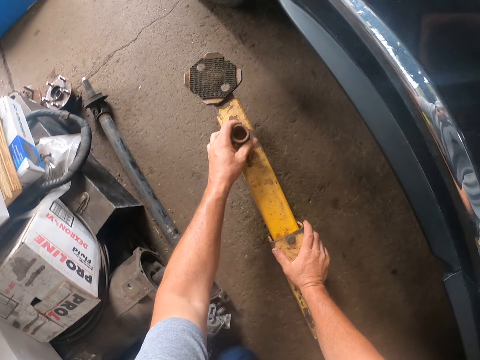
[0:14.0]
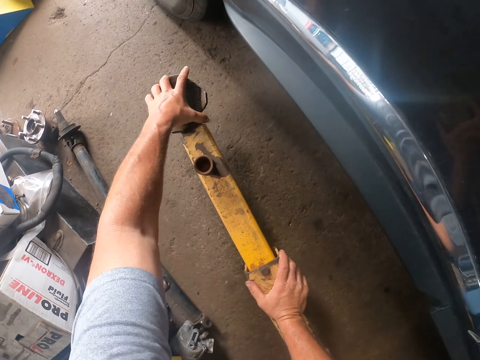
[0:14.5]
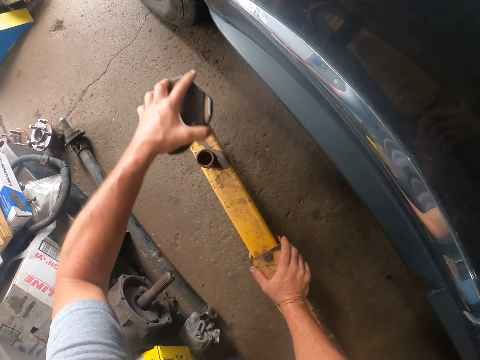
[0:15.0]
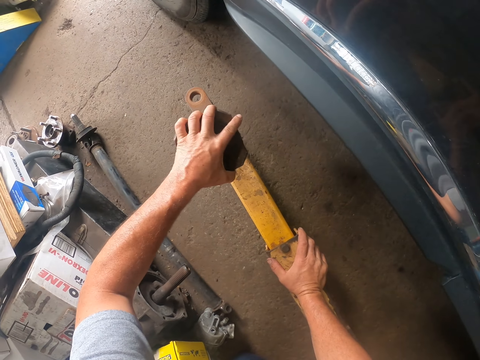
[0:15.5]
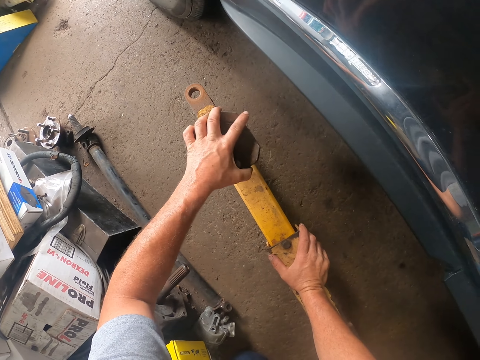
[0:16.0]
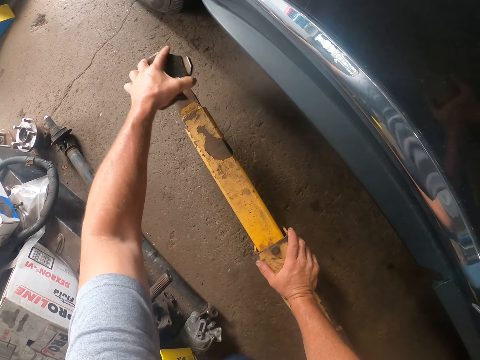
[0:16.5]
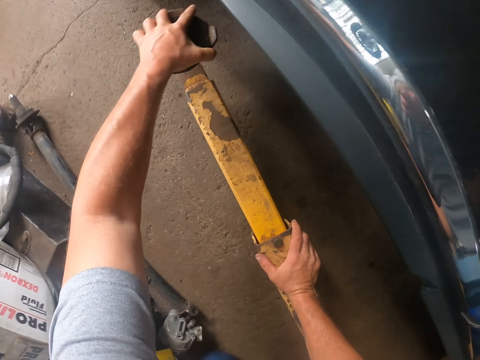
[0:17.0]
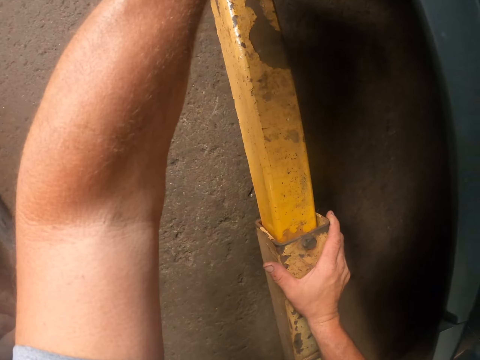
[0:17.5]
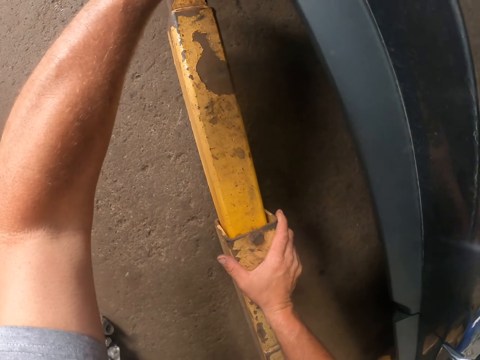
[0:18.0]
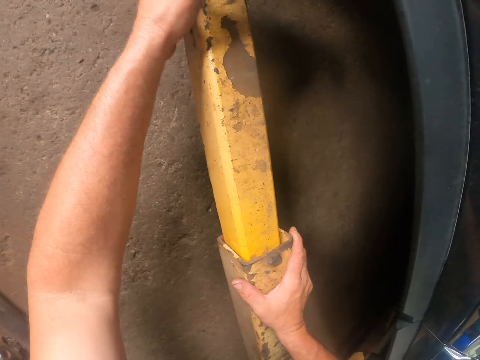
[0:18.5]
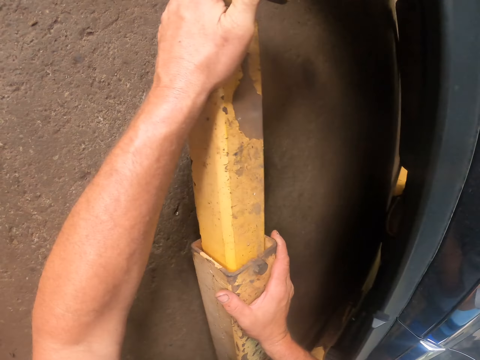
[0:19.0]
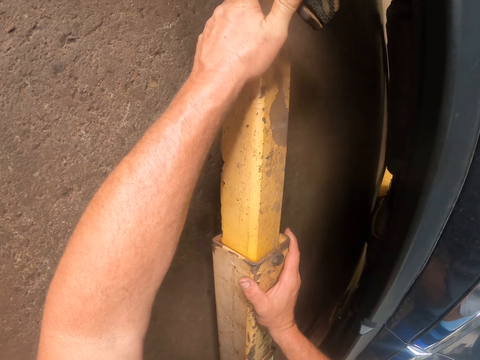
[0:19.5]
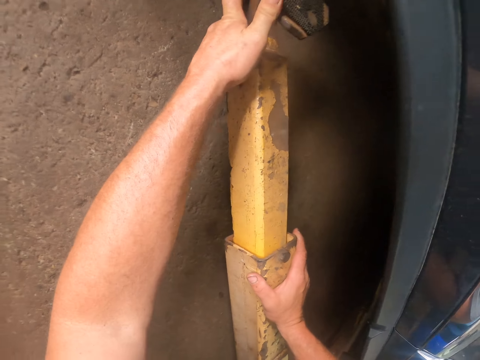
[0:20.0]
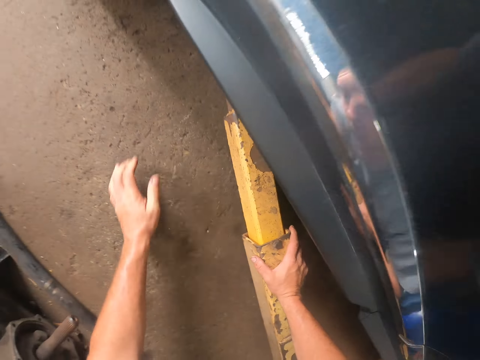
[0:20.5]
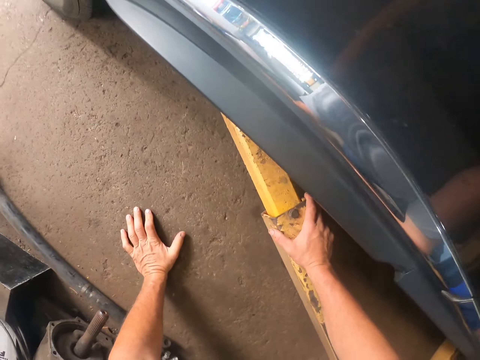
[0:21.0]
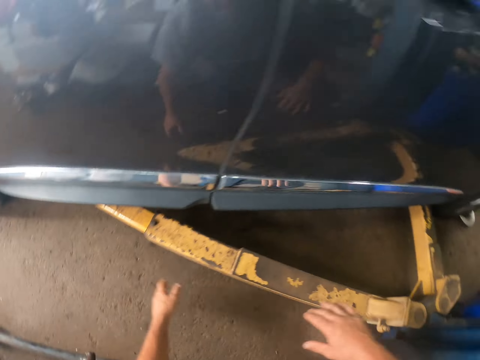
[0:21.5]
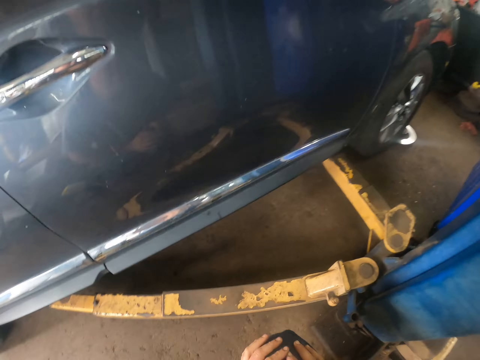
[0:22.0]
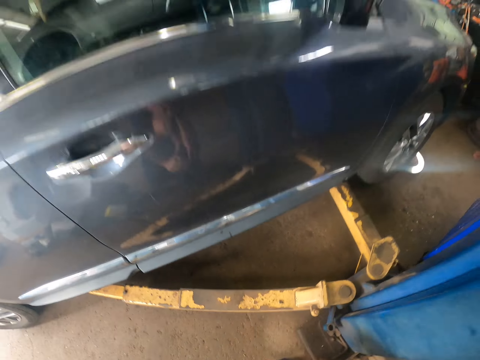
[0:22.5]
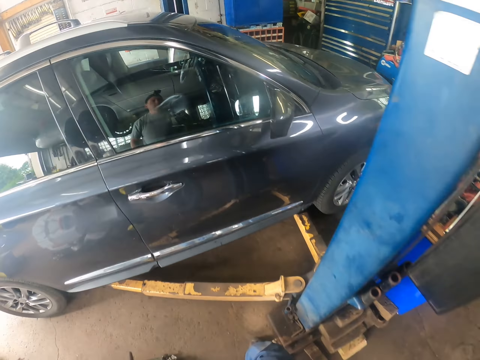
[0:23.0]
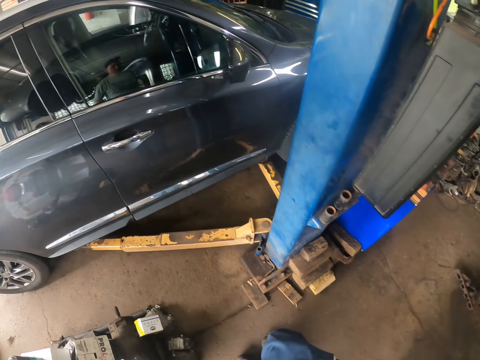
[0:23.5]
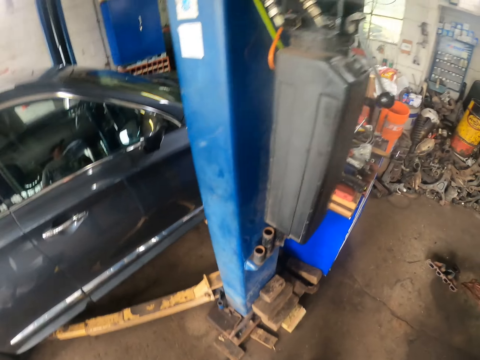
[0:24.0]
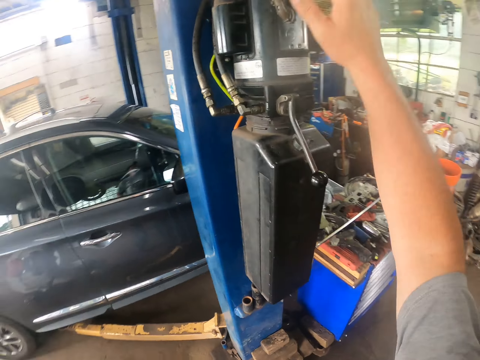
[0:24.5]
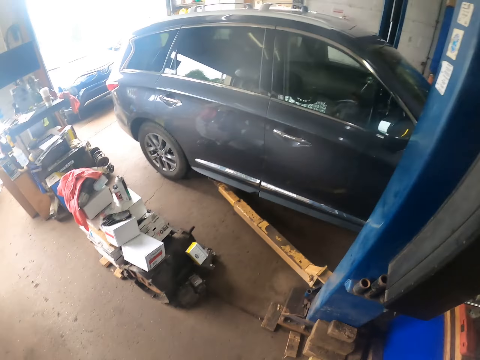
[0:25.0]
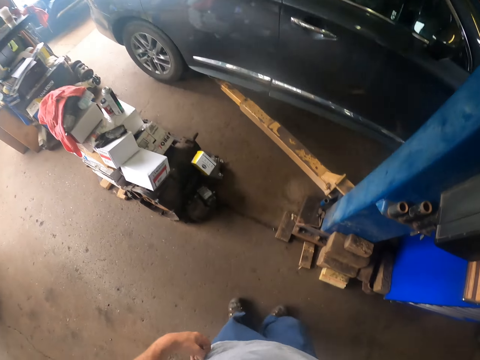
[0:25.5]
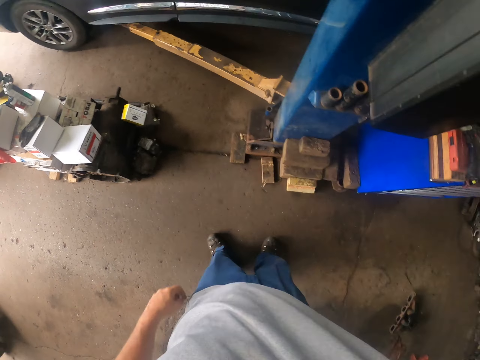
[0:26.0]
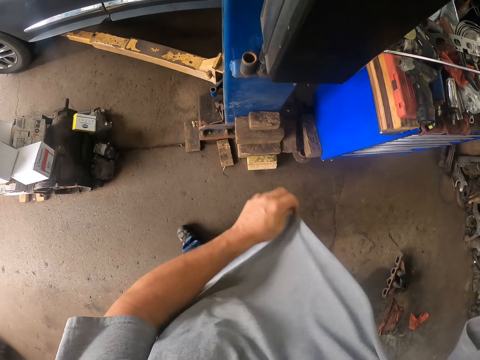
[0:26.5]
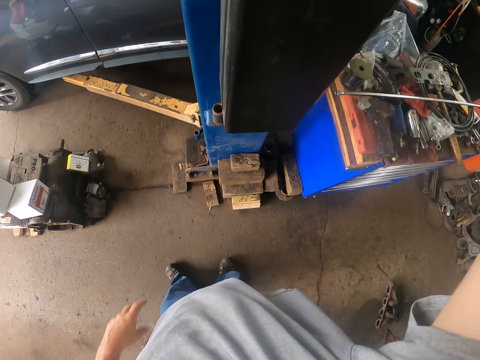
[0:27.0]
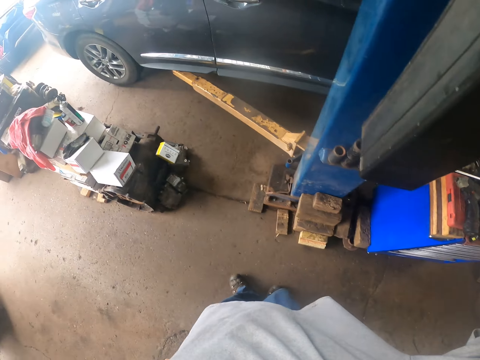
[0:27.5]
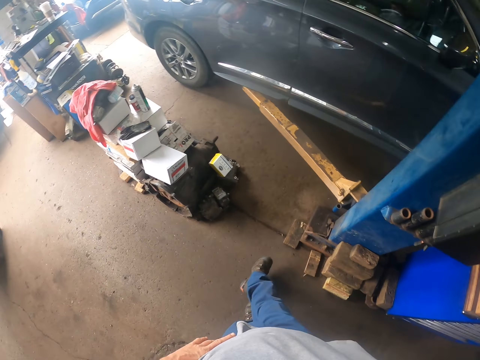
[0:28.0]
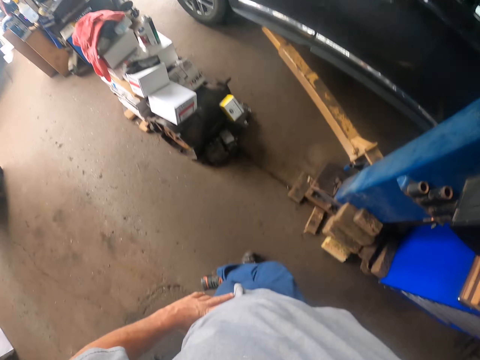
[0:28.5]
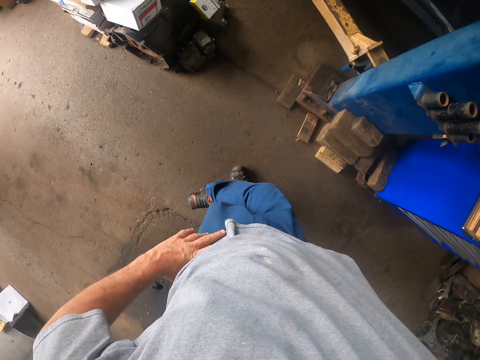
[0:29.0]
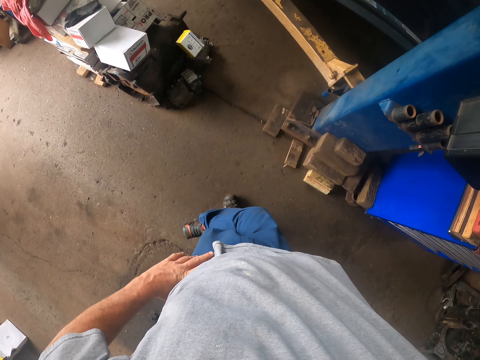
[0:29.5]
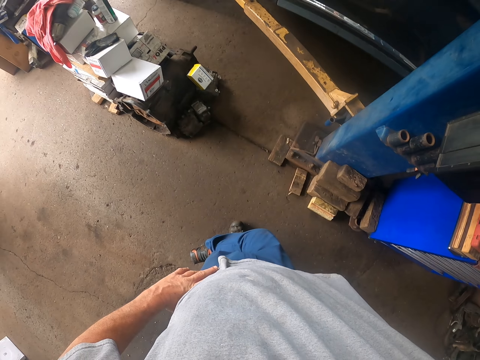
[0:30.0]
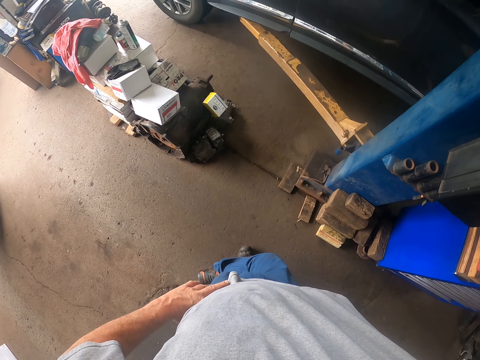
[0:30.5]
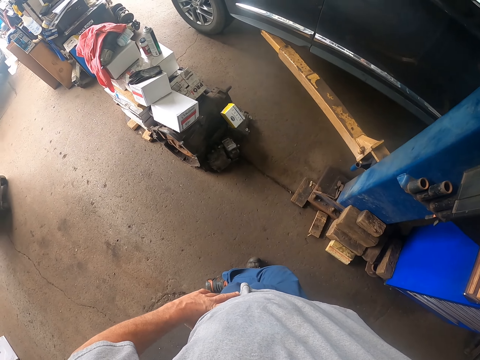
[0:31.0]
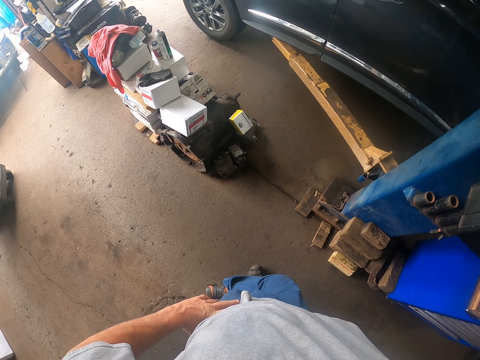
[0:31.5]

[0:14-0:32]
The camera wearer puts something on the car lifter. He fixes the car lifter under the car. He walks around the garage. He operates the car lift machine. He lifts the car up. He moves his shirt. He lifts the car up with the car lifter.

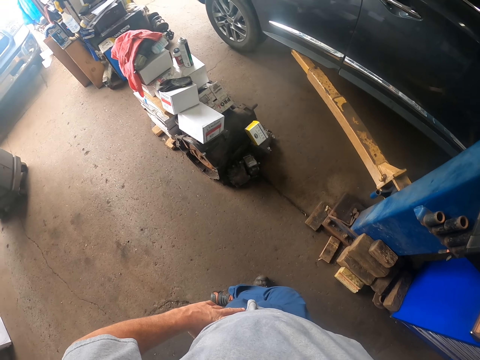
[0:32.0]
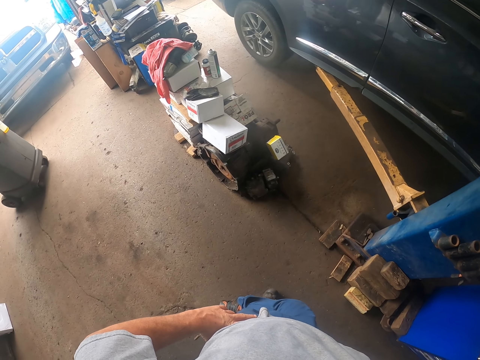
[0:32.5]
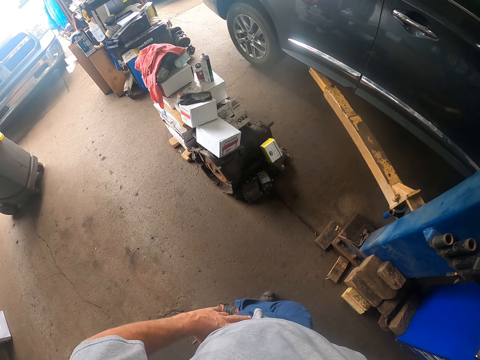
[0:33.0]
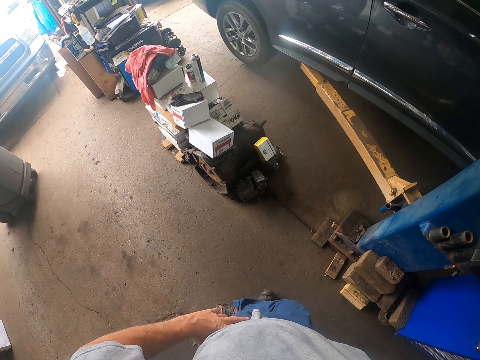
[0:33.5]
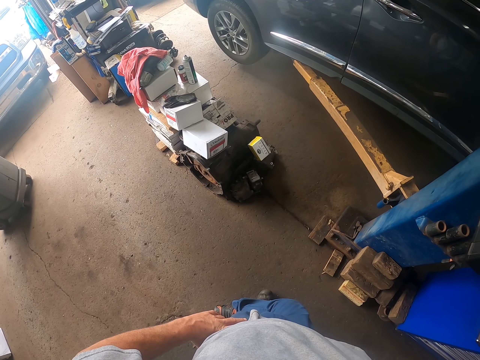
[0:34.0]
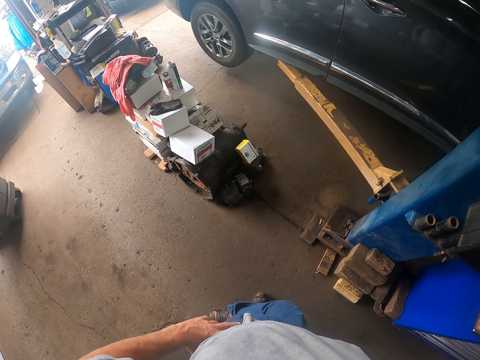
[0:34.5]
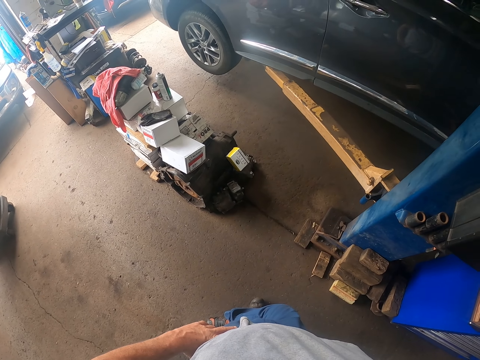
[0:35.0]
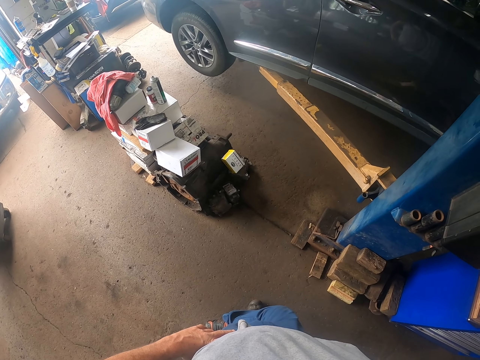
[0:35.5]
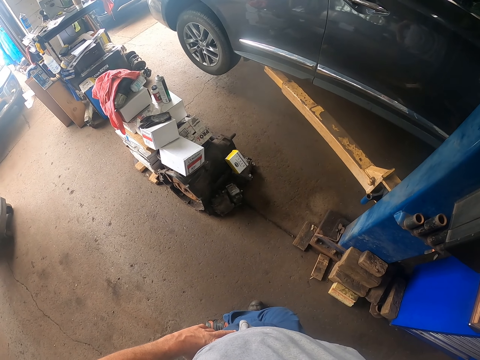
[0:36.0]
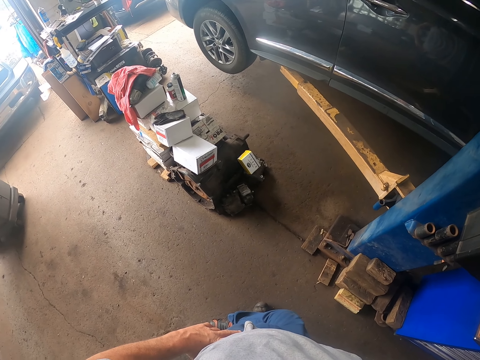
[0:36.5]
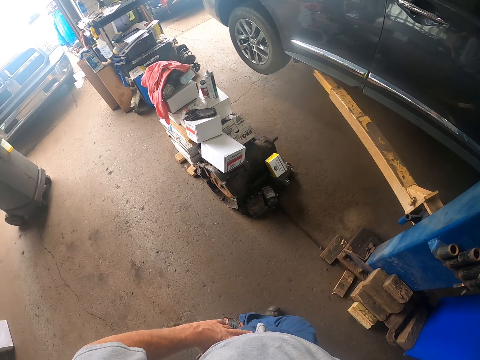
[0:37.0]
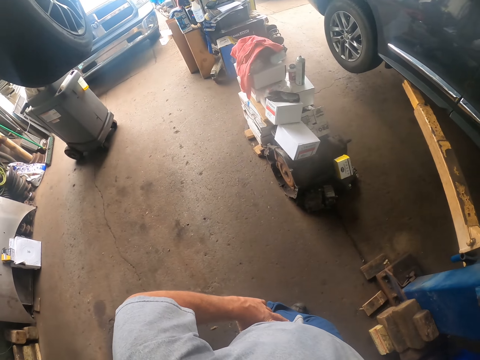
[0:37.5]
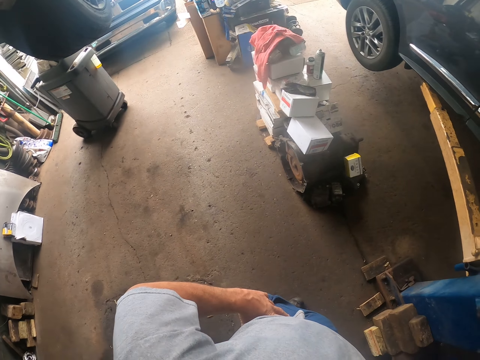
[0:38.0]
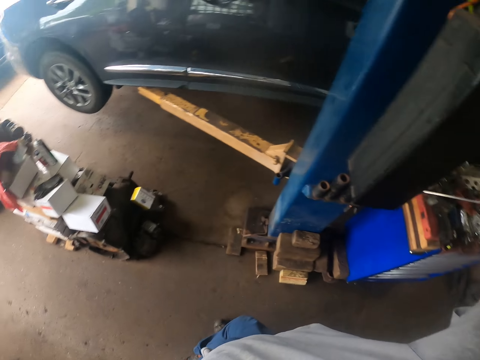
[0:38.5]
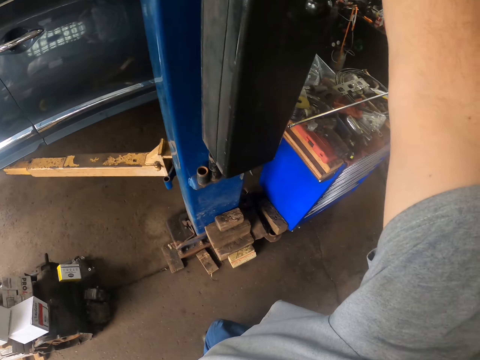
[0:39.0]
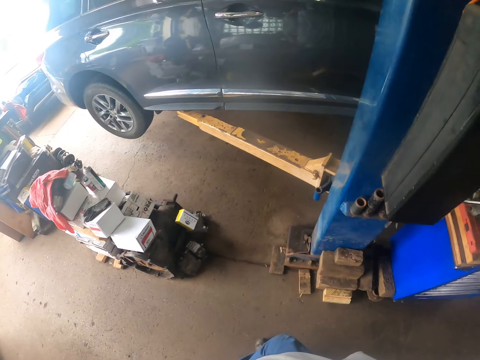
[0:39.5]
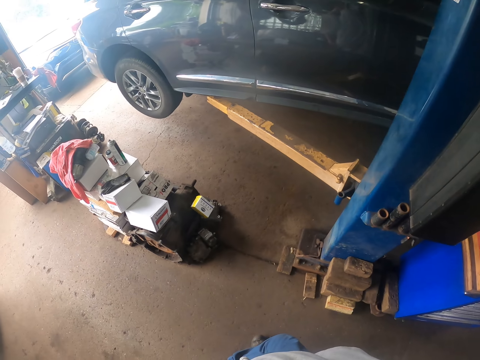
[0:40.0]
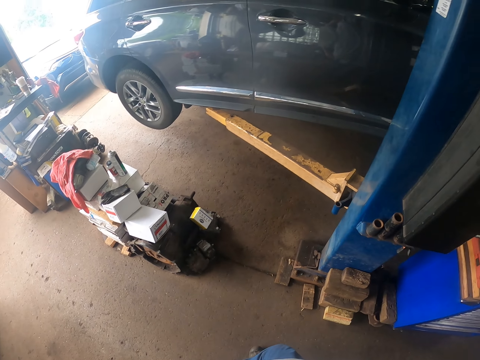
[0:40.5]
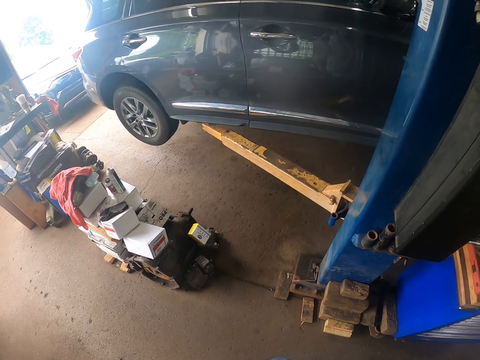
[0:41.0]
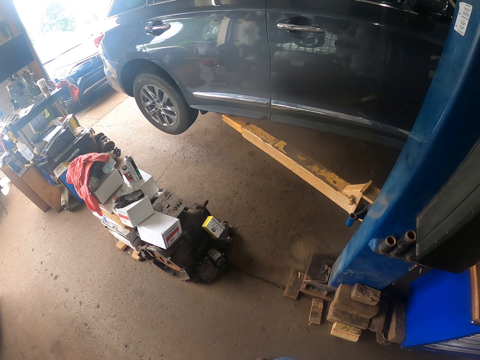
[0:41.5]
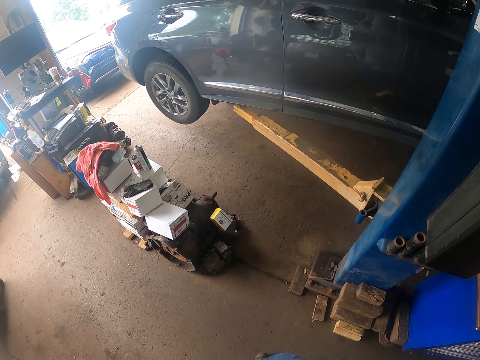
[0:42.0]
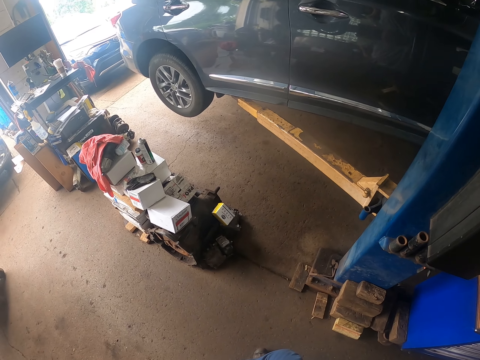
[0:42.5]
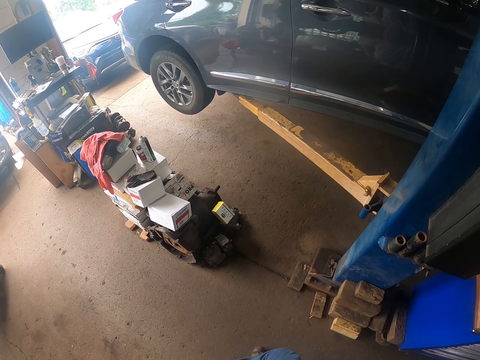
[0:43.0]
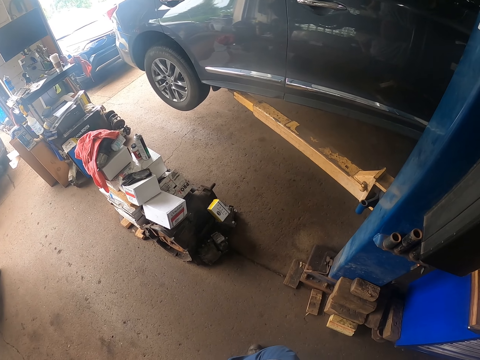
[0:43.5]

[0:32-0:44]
The camera wearer looks around the garage.
